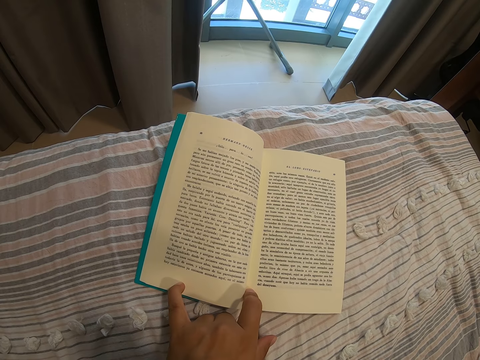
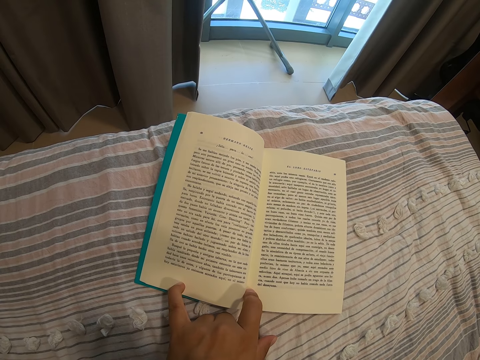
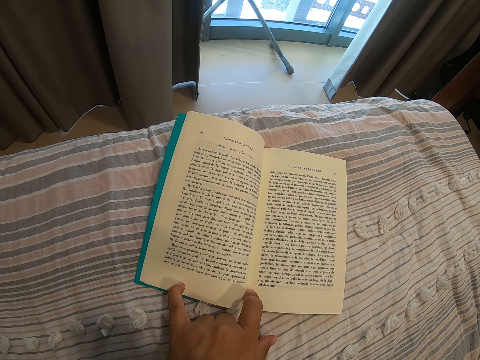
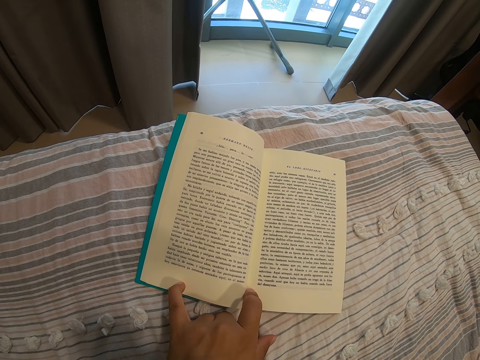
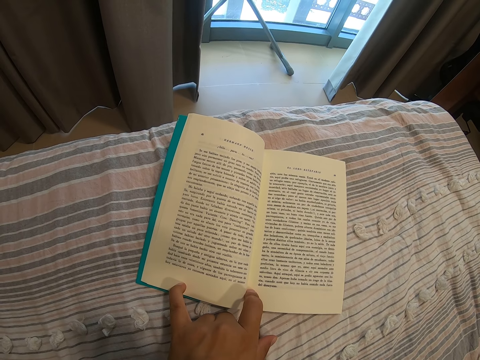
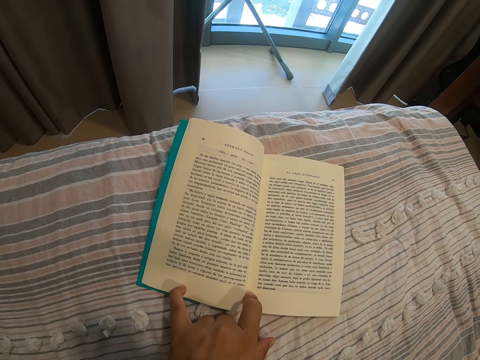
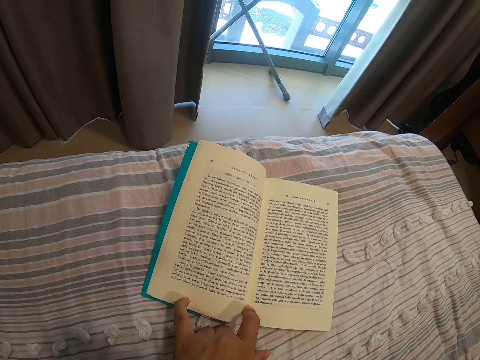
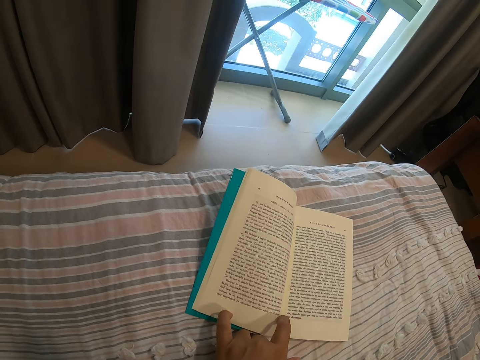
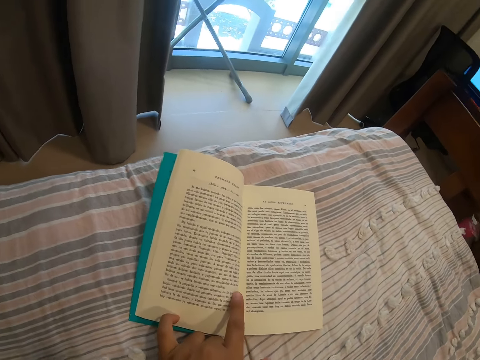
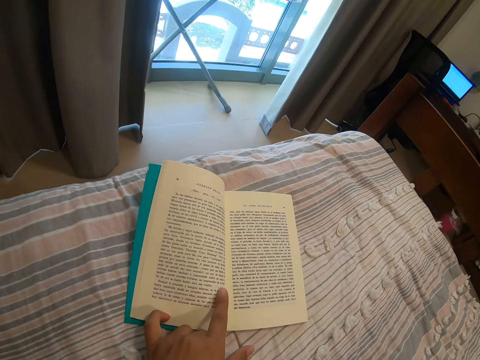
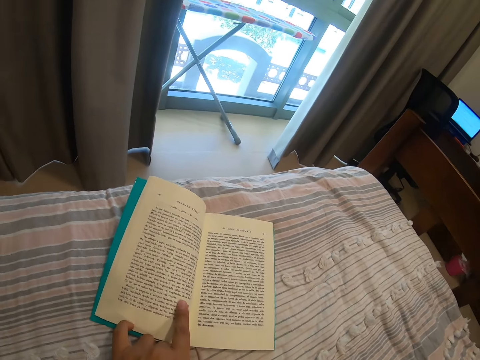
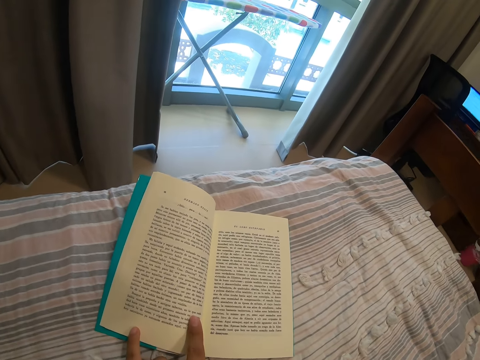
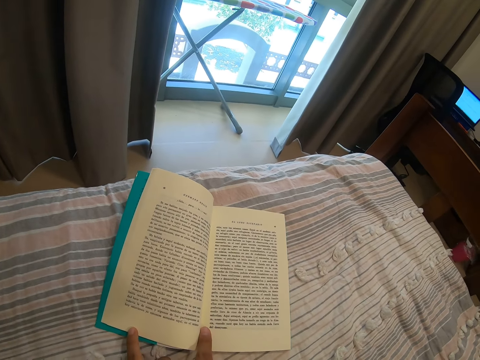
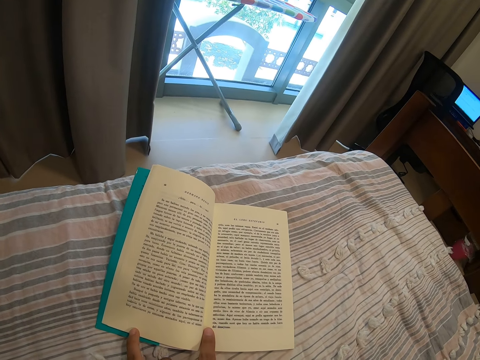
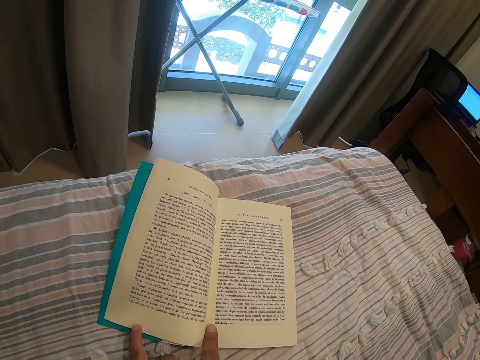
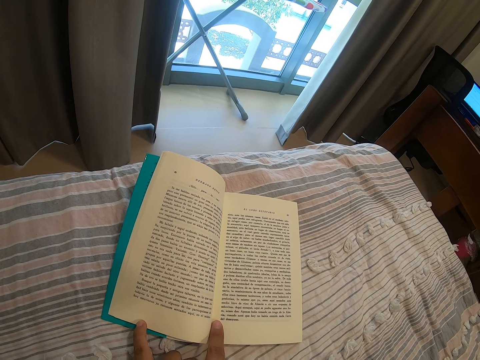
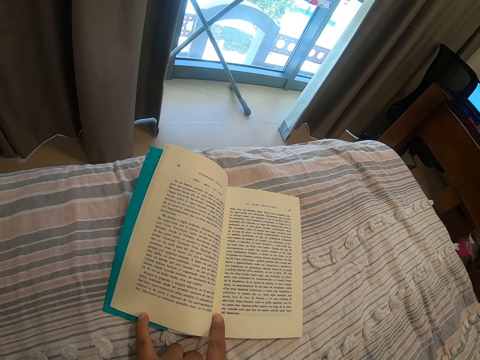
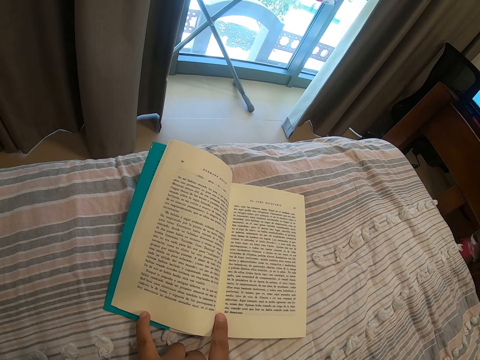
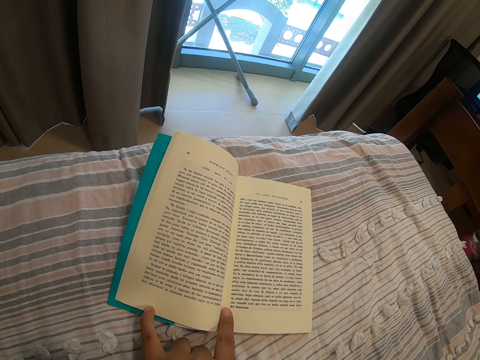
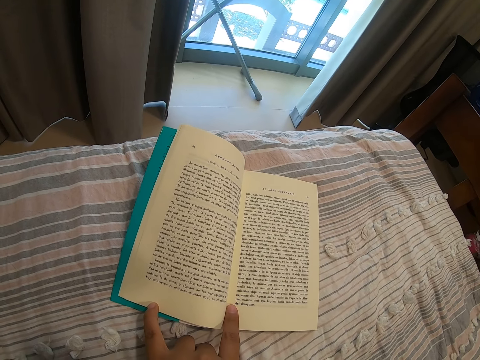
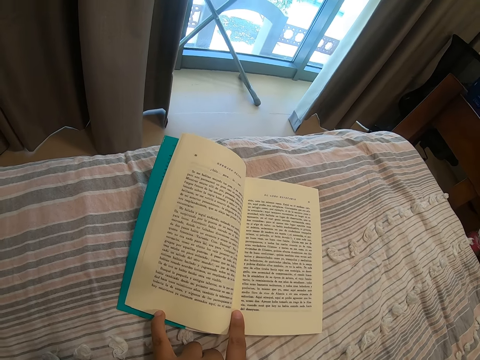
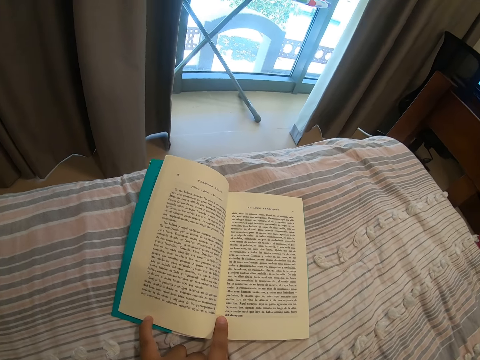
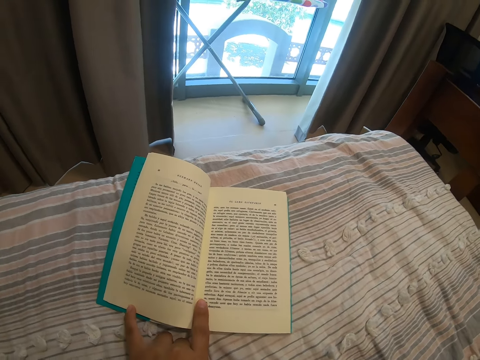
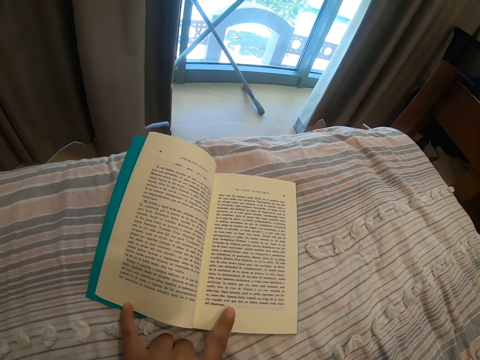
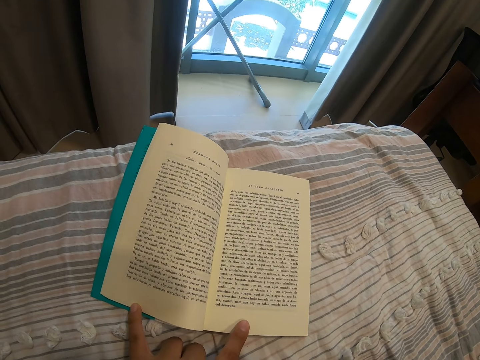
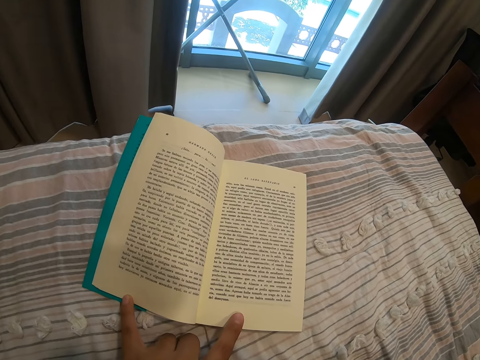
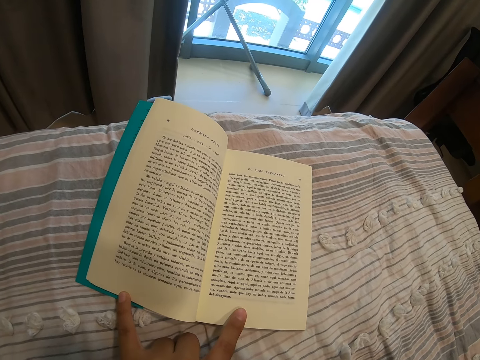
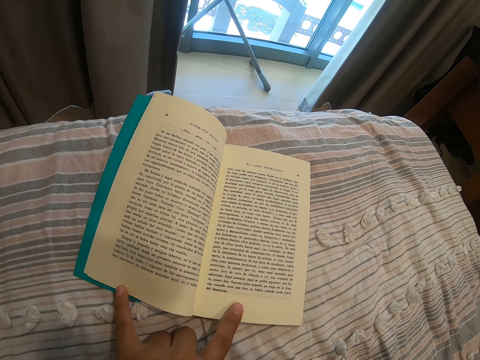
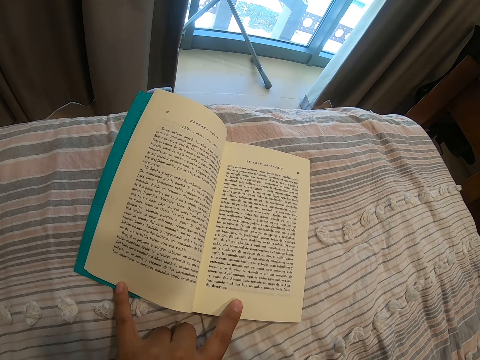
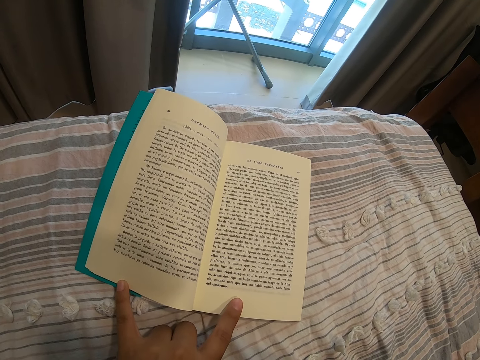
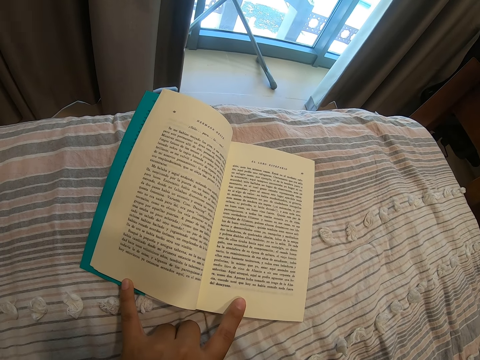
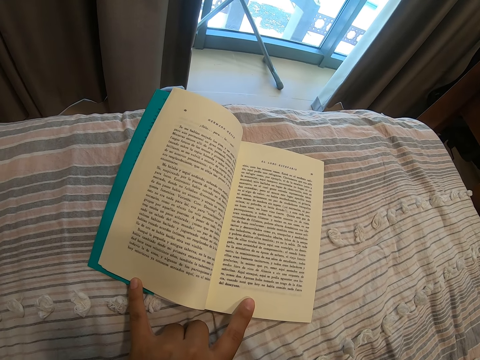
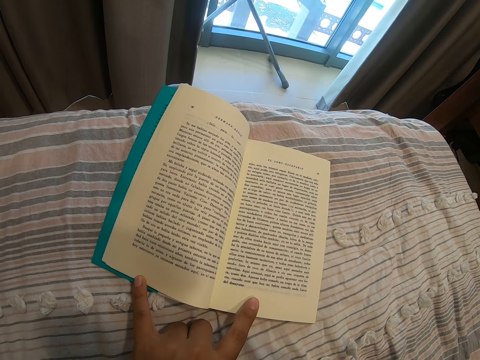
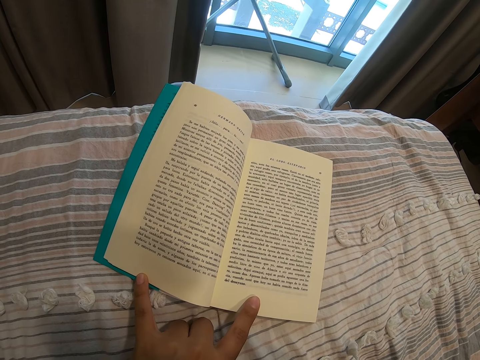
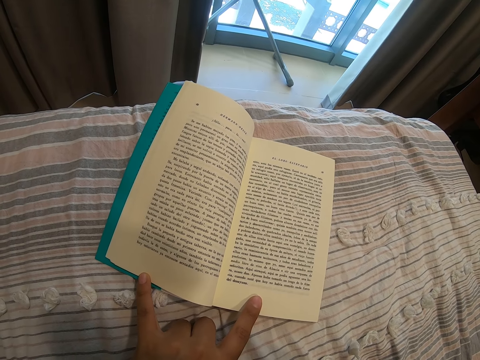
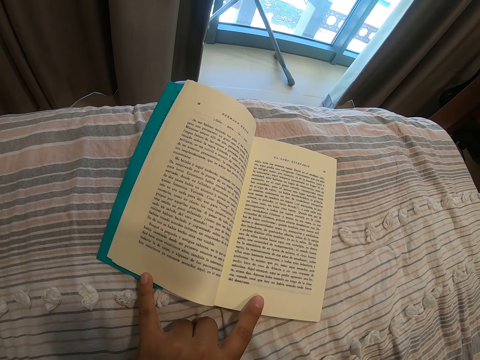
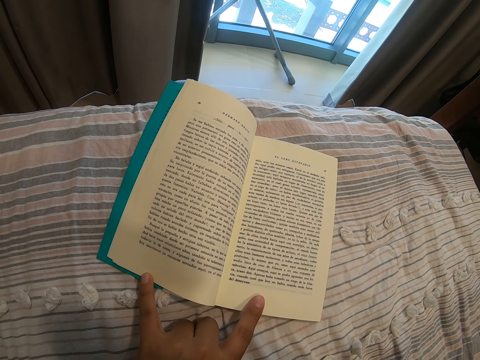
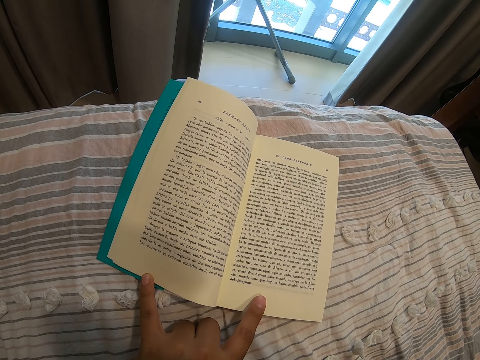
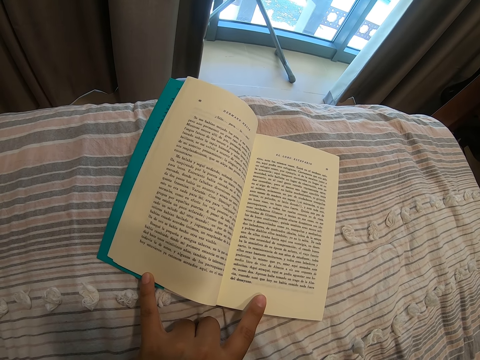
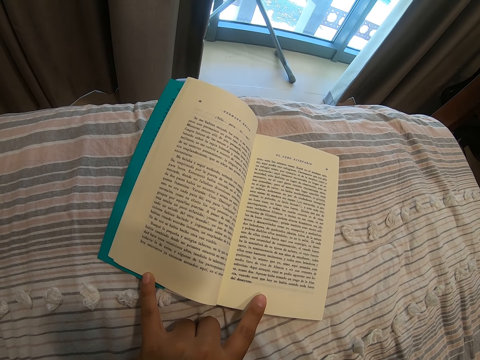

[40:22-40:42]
The camera wearer moves a finger around the book page. They read the book. They move a finger around the book page. They read the book.

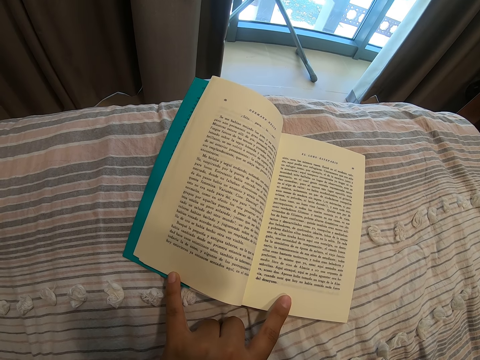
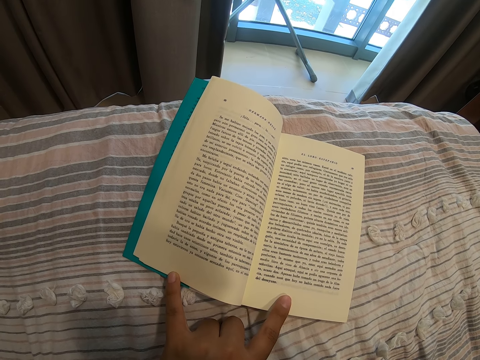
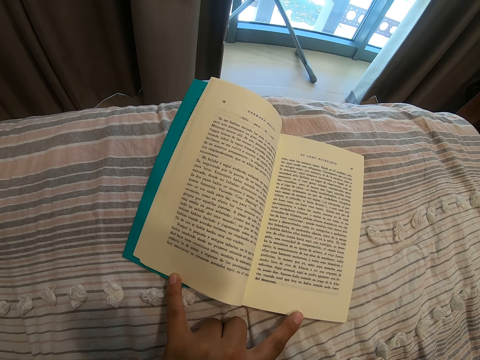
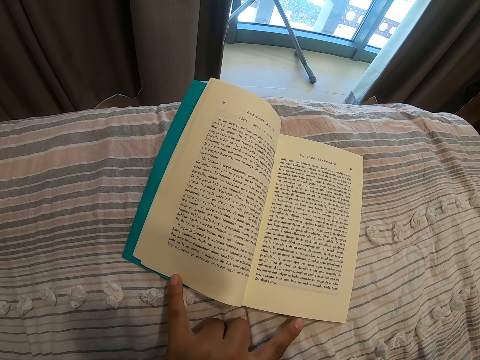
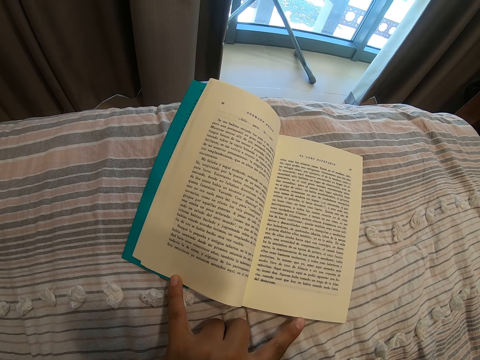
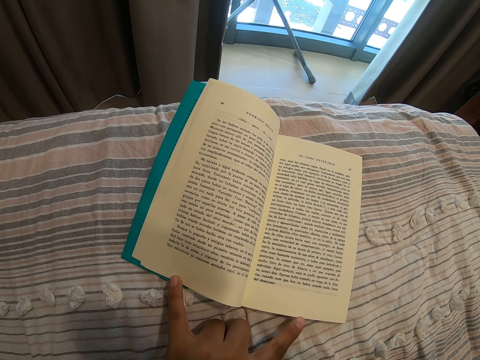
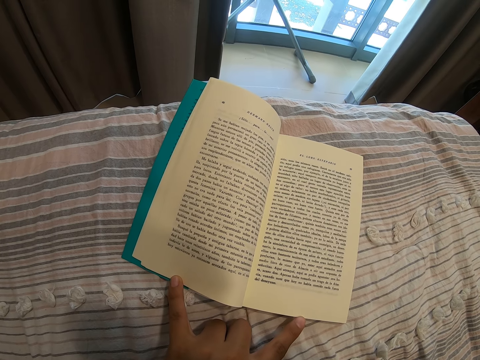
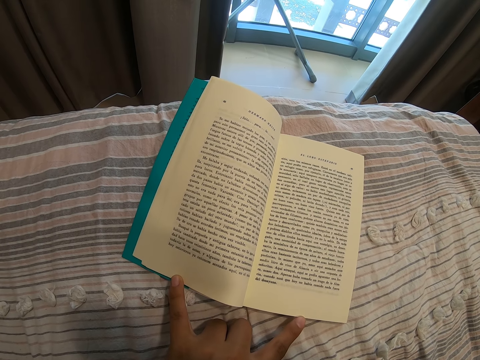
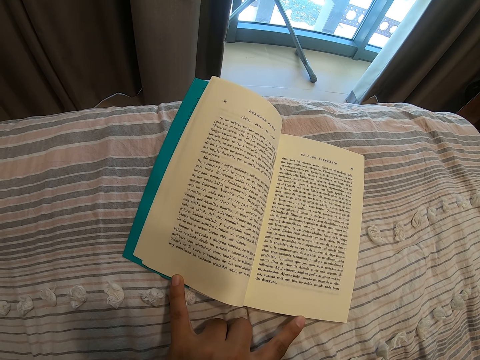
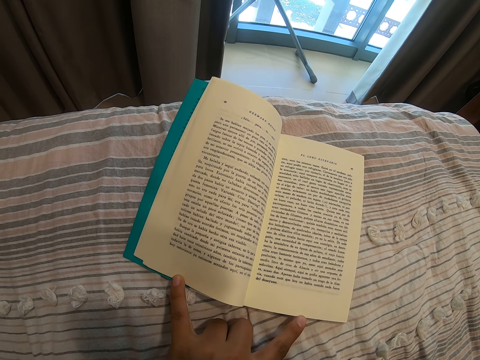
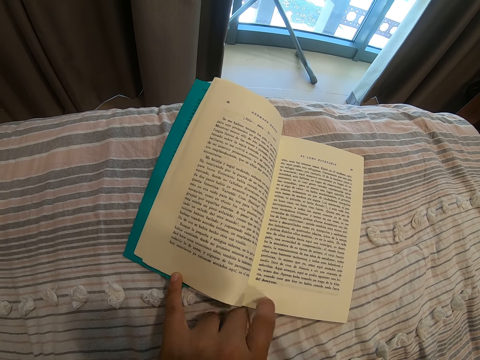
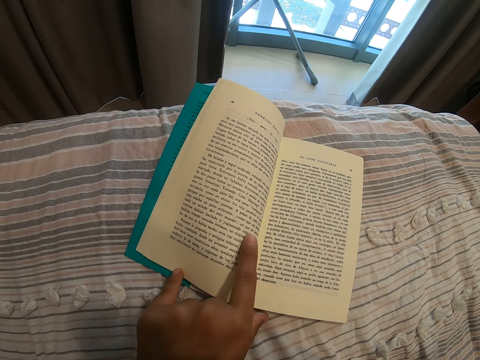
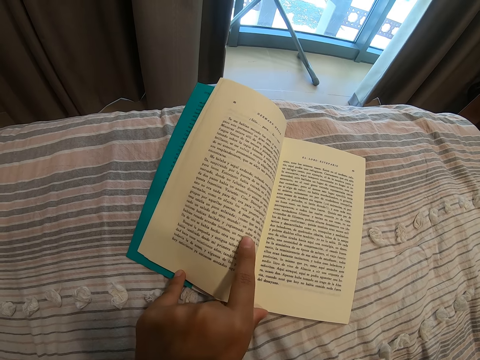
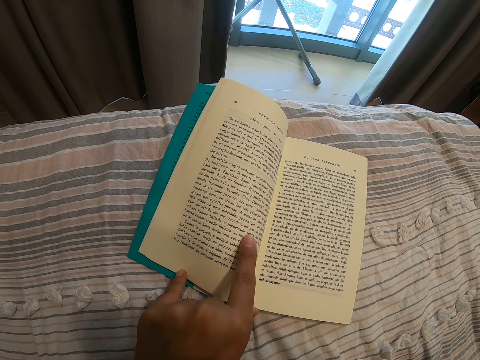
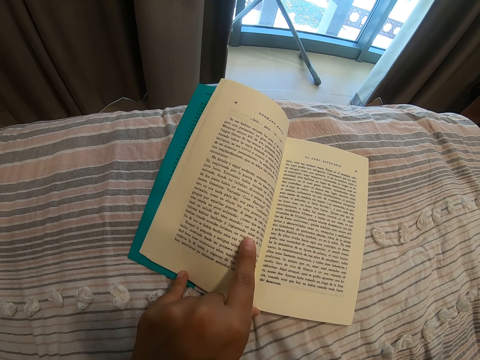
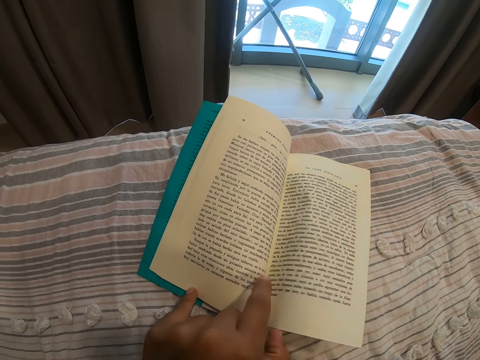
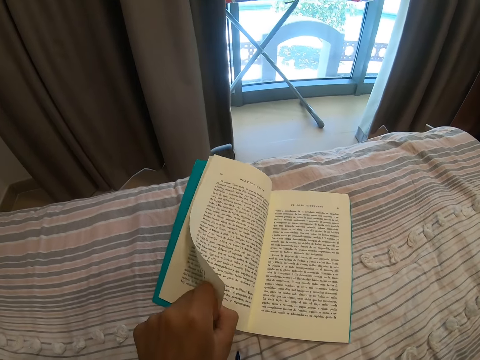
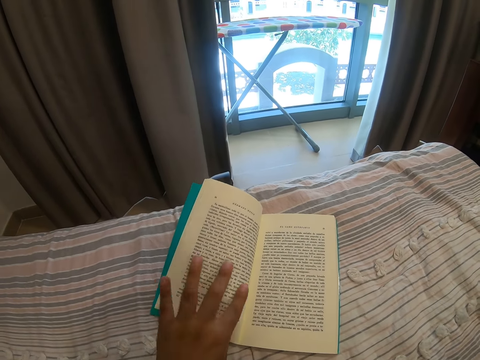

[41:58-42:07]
The camera wearer moves a finger out of the book page. She returns the finger on the book page. She moves fingers around the page. She flips the book page. She moves her left hand on the book.
